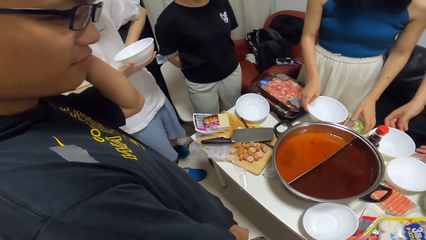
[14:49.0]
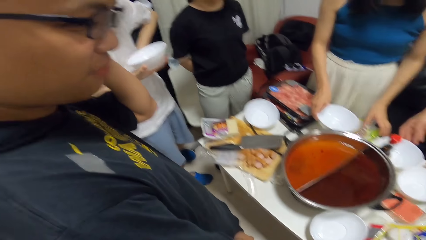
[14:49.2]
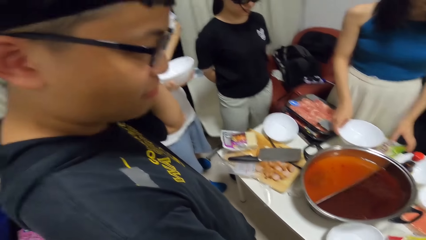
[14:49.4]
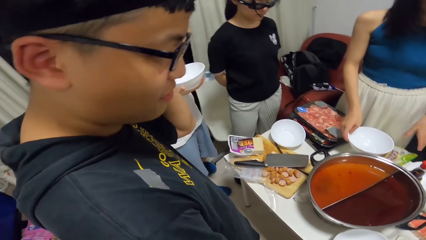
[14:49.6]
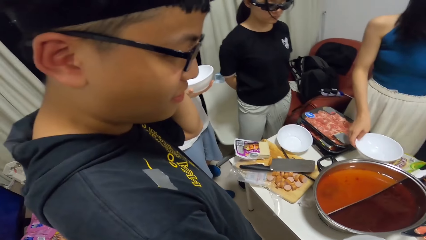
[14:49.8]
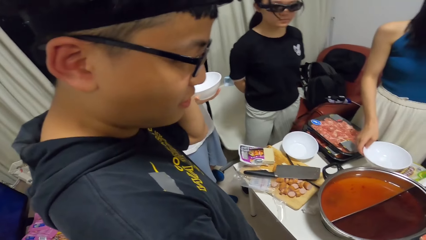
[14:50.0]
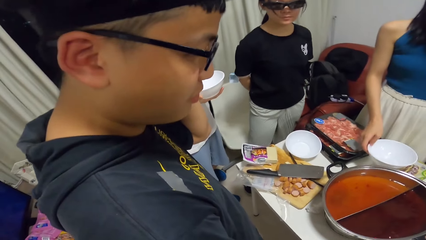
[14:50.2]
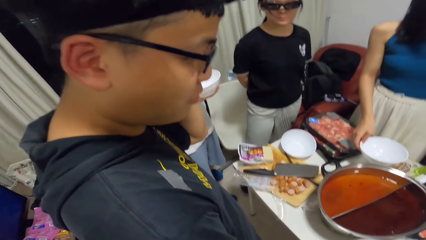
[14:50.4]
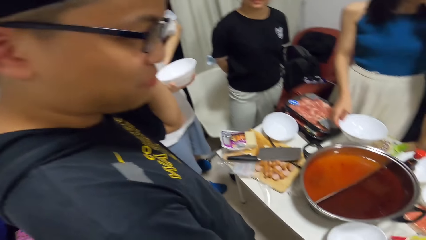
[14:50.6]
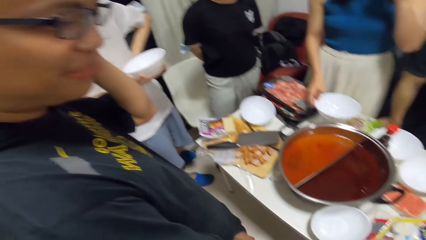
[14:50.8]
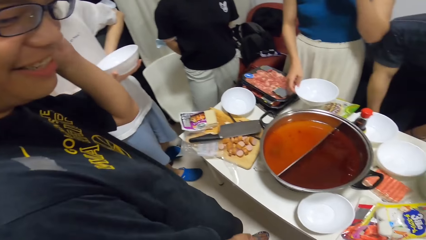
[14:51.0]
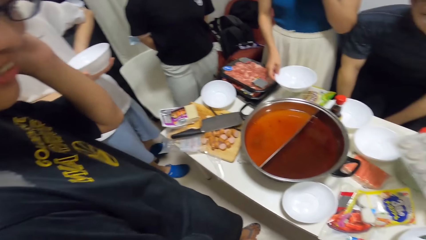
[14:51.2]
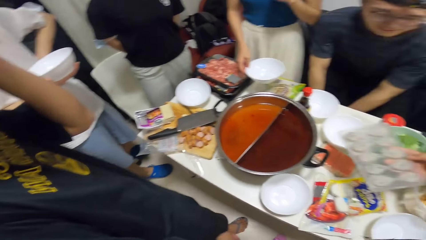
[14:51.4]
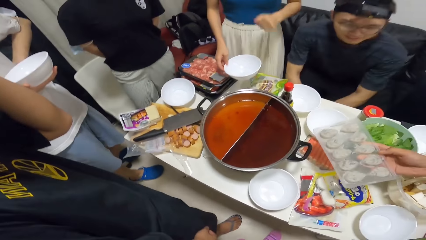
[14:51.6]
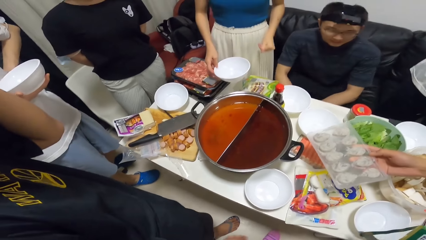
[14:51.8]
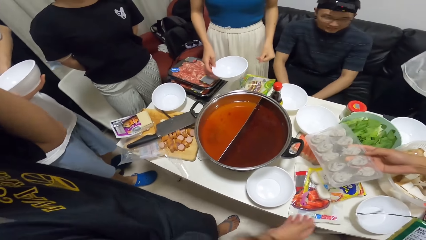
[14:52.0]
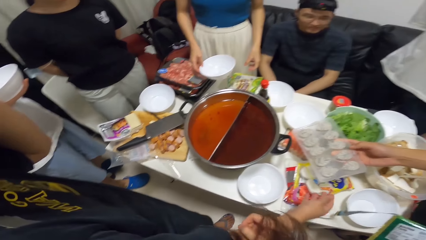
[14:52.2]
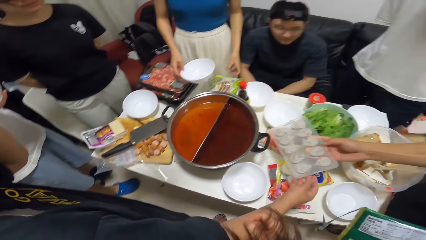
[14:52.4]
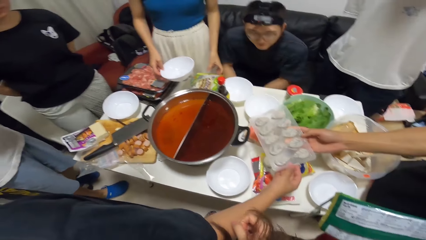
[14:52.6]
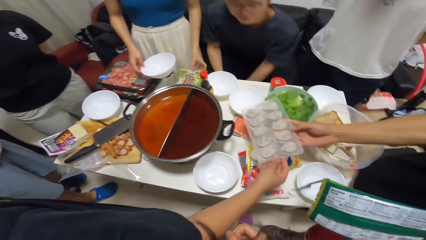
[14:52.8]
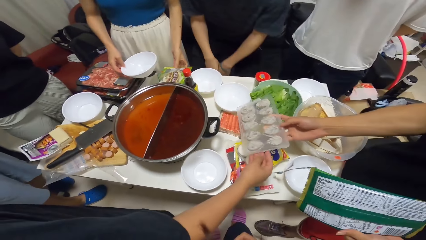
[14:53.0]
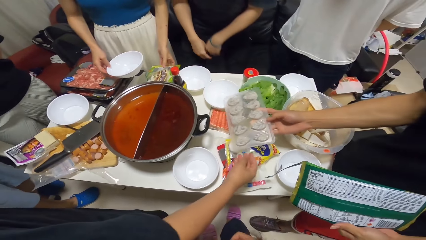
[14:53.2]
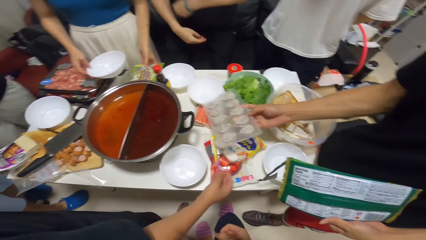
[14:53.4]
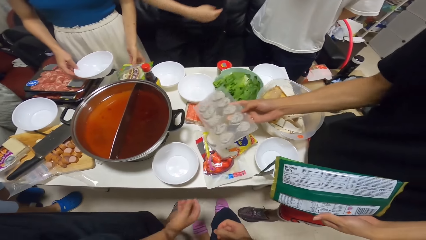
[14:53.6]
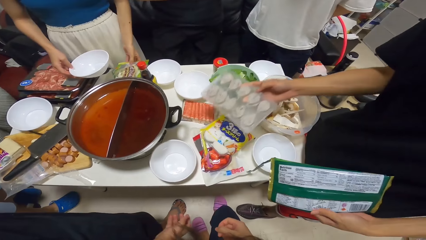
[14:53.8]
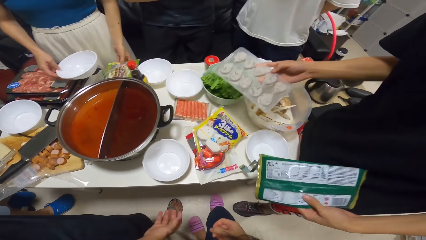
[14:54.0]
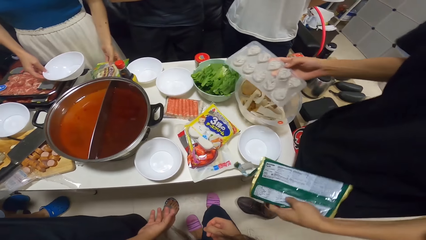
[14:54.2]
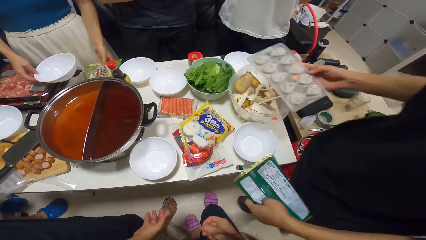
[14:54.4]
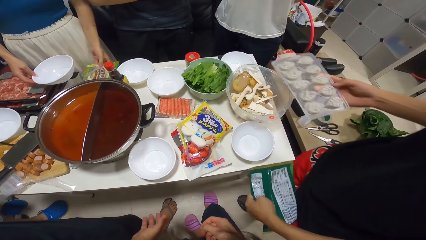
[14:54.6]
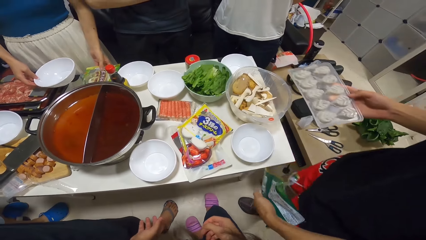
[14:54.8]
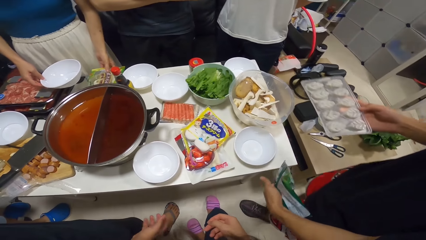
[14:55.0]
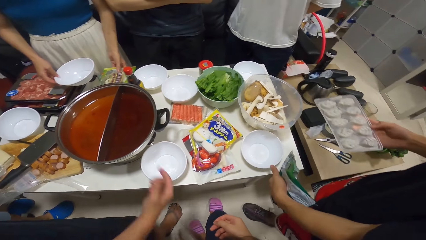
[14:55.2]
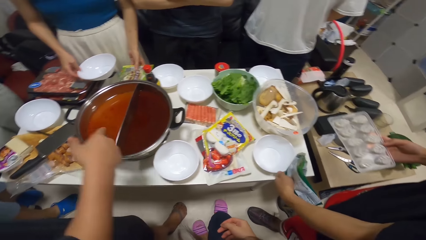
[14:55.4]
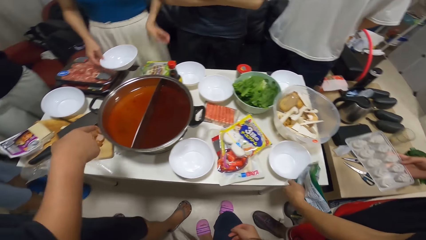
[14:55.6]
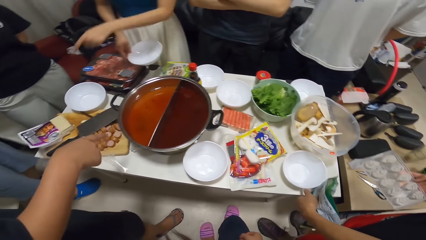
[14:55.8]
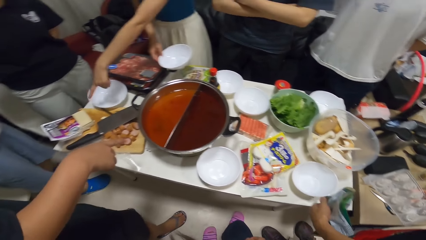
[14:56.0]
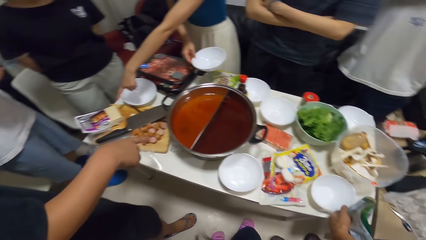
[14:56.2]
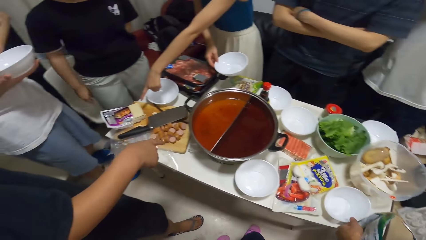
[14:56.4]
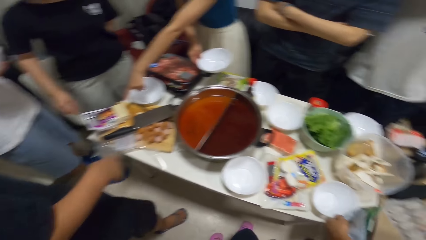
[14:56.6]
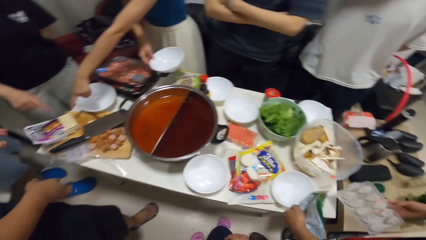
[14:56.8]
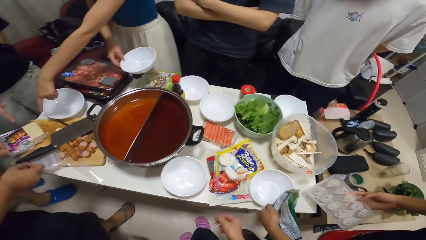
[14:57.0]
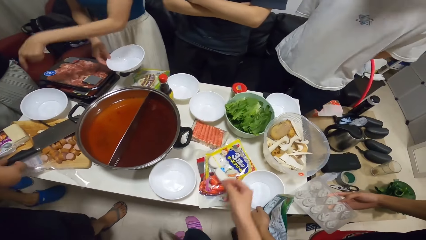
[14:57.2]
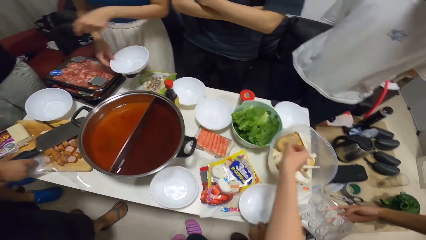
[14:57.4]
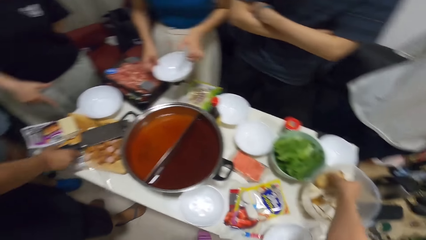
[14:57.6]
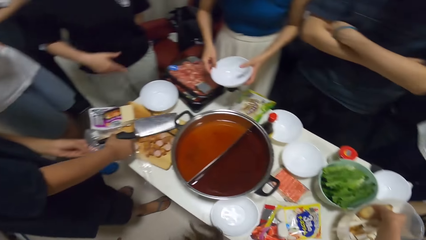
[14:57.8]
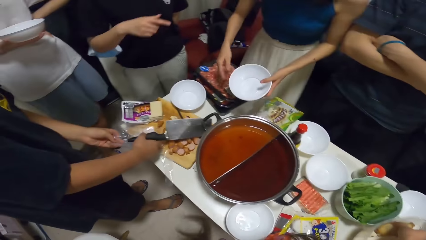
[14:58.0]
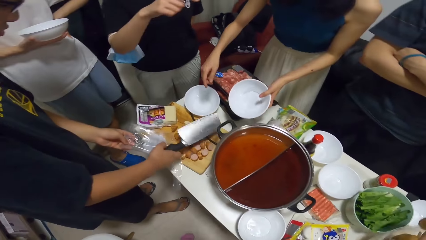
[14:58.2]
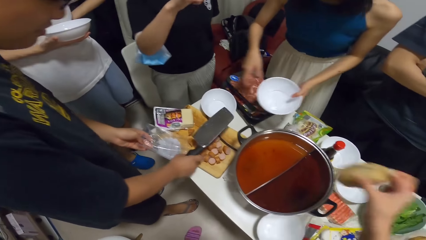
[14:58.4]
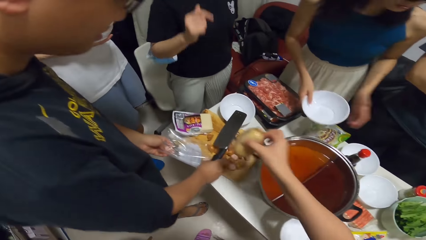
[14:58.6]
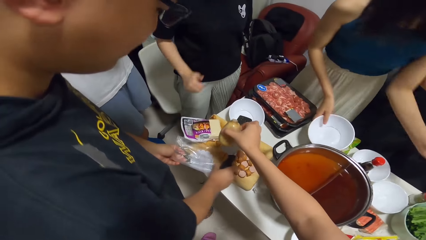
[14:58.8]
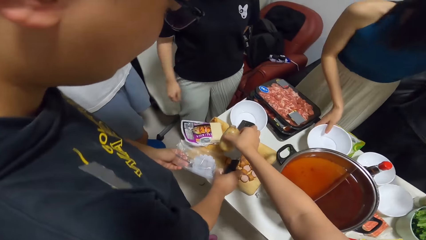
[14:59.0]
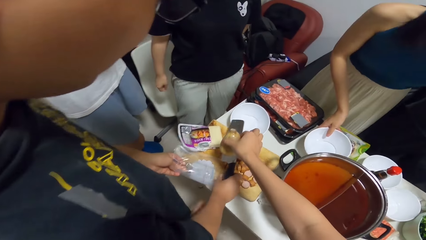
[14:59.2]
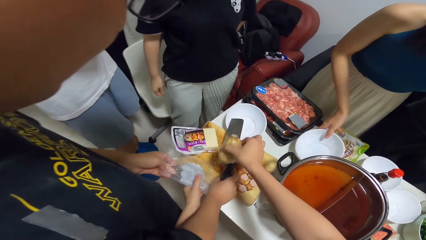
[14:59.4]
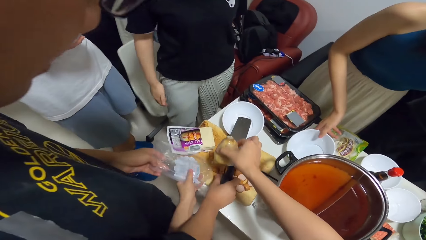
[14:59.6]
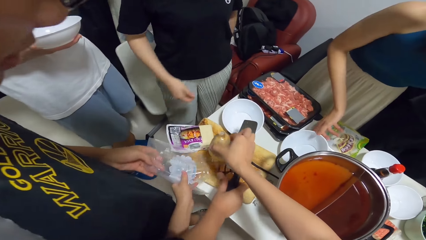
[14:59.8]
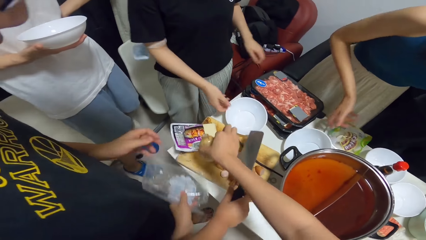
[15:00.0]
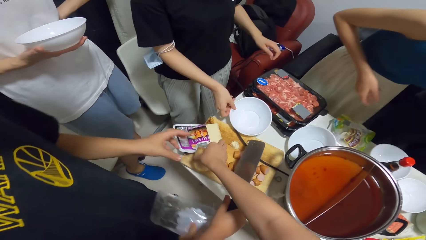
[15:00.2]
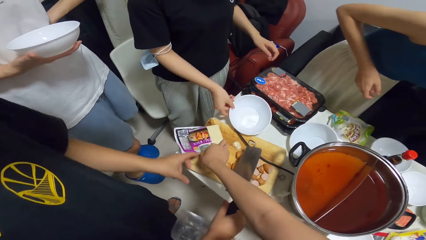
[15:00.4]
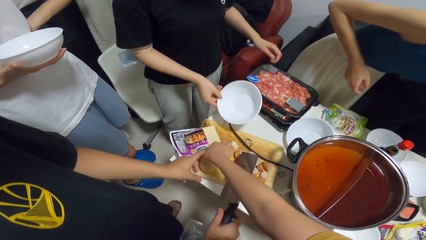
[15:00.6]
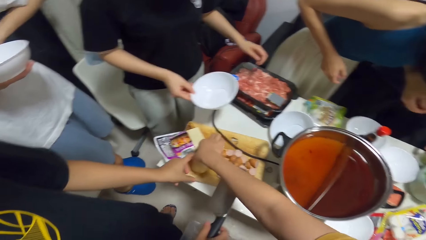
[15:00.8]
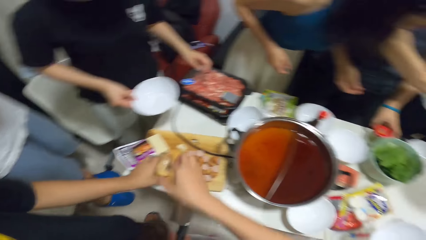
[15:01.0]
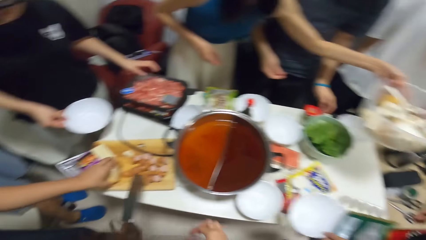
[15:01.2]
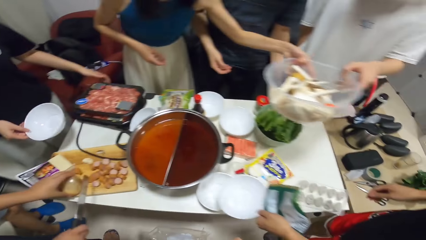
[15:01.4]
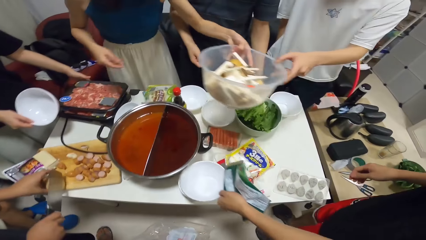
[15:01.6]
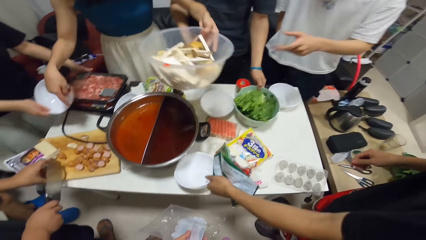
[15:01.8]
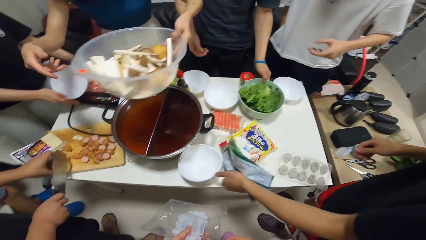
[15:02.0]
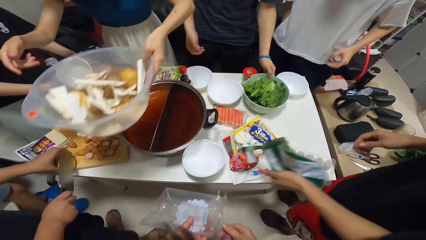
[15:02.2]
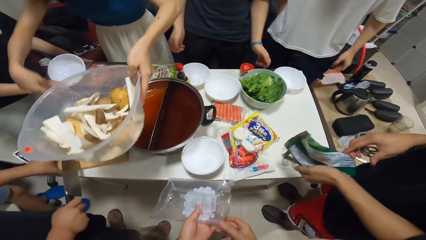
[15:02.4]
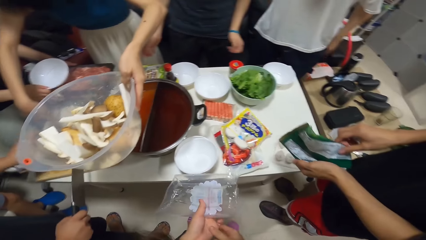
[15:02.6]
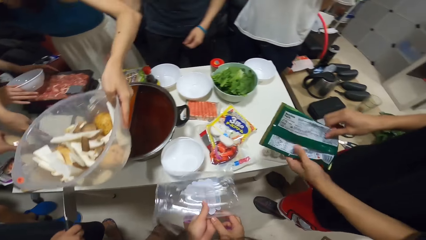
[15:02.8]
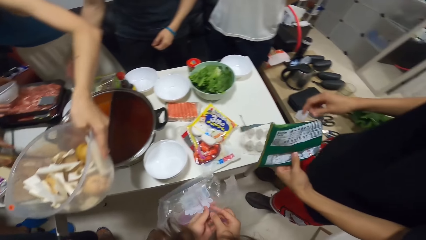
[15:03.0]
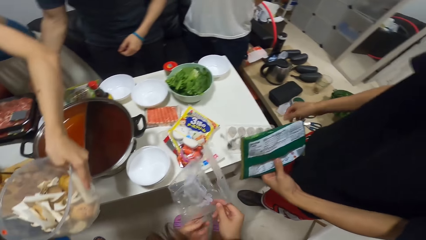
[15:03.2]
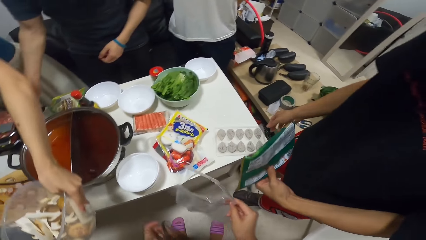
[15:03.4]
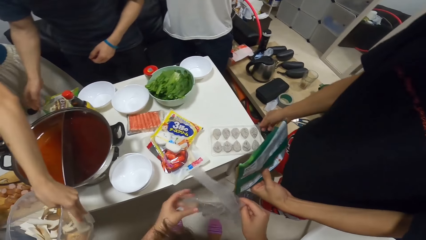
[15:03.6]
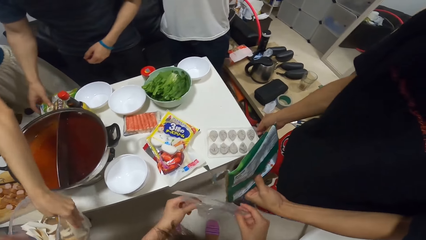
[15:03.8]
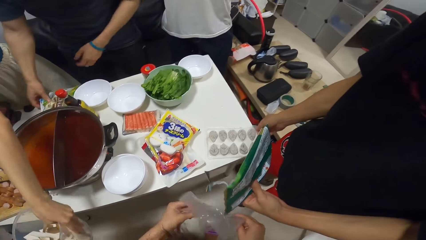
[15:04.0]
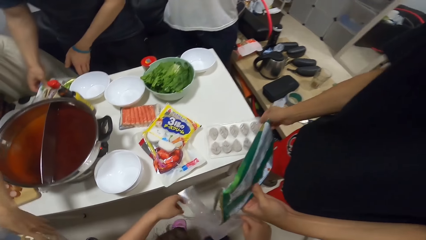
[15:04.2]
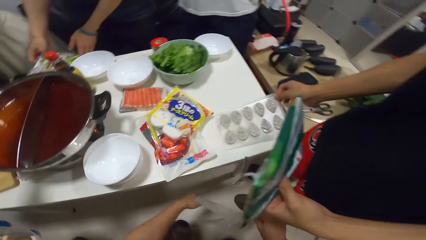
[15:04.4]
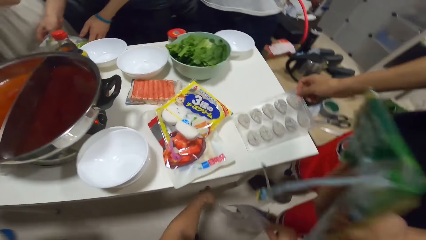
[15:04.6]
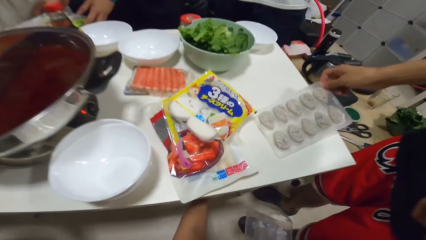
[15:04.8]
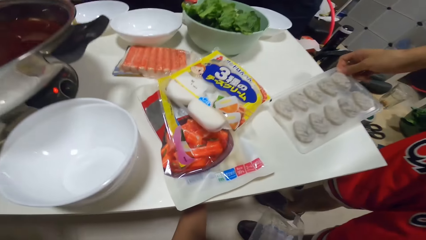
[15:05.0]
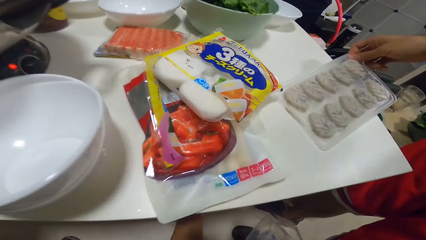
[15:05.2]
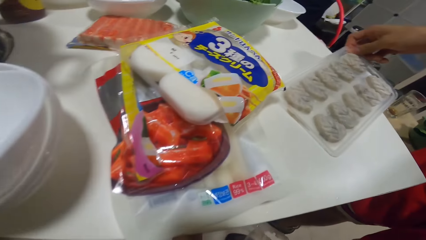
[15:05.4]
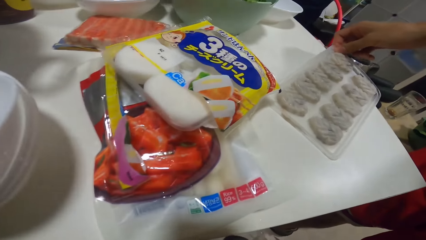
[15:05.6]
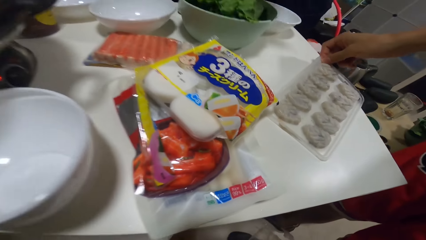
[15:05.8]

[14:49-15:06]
A man sits on a chair. Another man holds the tray from the pack of food in his right hand. He hands something to a third man. The third man holds something. The second man puts something on the table. The third man pulls his hand off something. The third man points at the soup. A woman gestures her hand. The third man holds a knife. The second man puts the potato on a cutting board. The camera wearer puts a potato from the bowl on the chopping board with her right hand. She collects a plastic bag from the second man with her left hand. A fourth man holds a bowl. Another woman lifts a plate on the table with her right hand. A fifth man passes the bowl on the table to the first woman. The second man gestures his hand and holds a wrapper. The camera wearer holds a wrapper. She passes the plastic bag in her left hand to her right hand. The first woman passes the bowl to the third man. The second man pulls something. The first man grabs a pack of food with both hands. The second man moves the tray on the table with his right hand.
